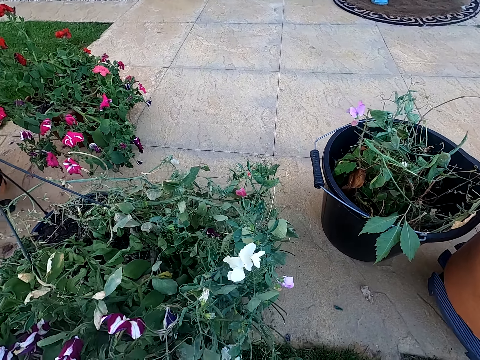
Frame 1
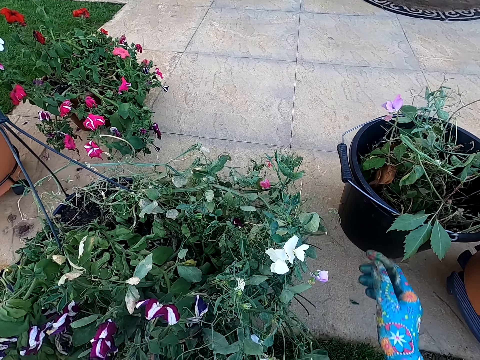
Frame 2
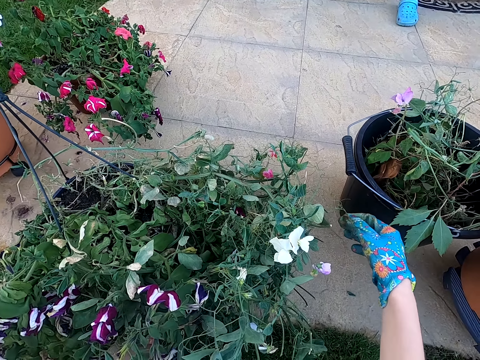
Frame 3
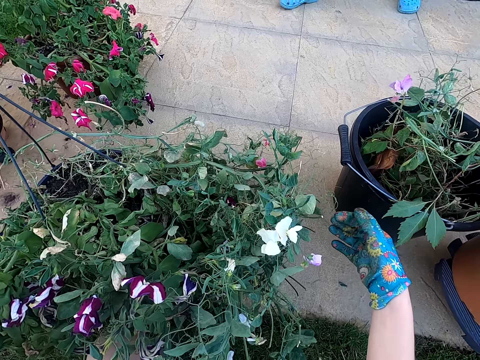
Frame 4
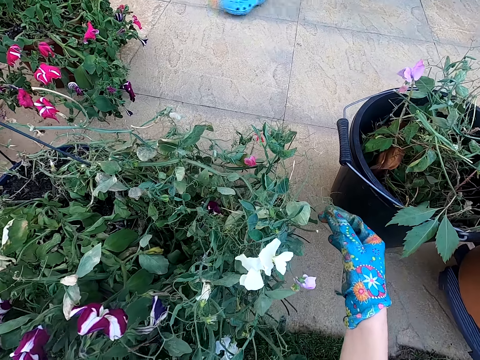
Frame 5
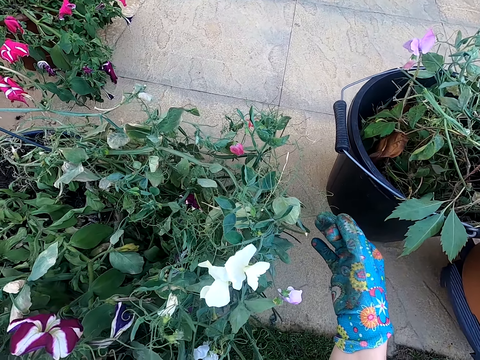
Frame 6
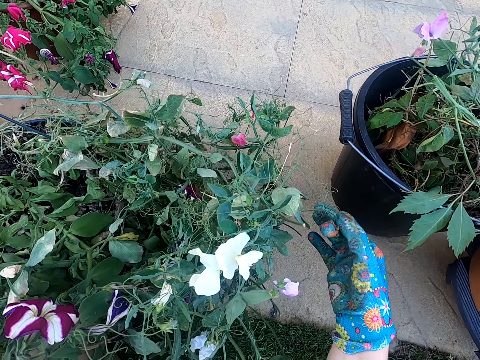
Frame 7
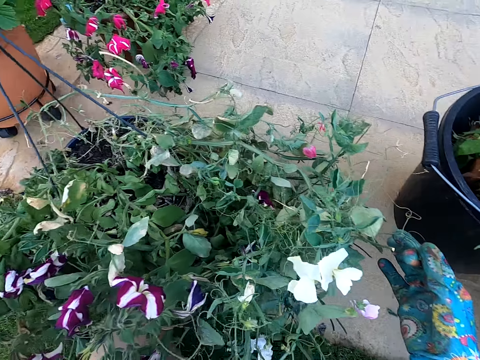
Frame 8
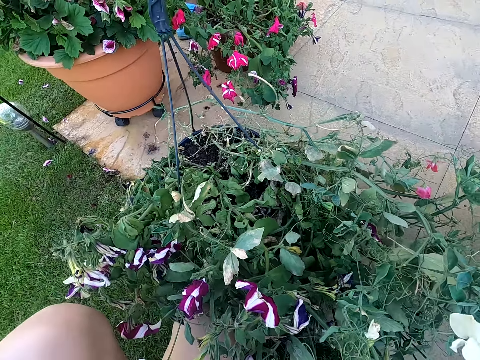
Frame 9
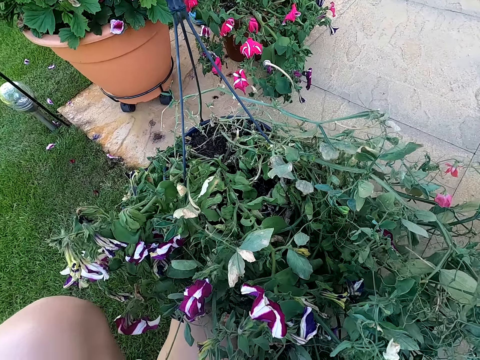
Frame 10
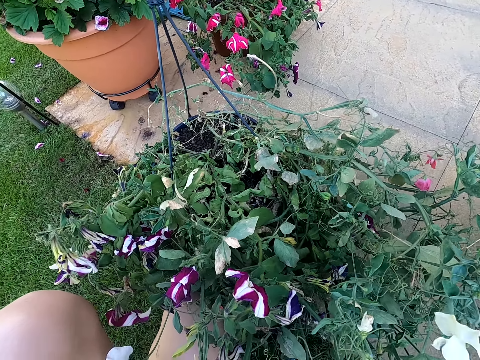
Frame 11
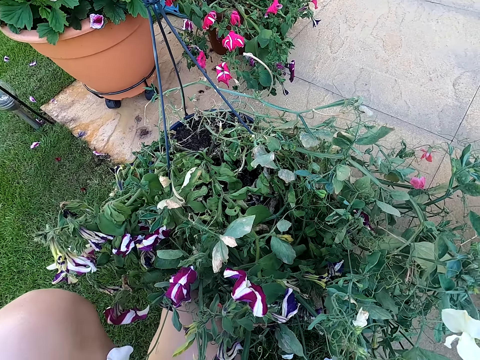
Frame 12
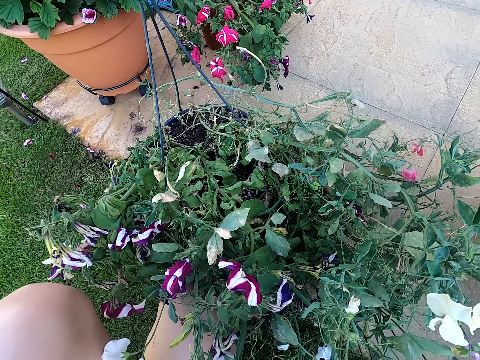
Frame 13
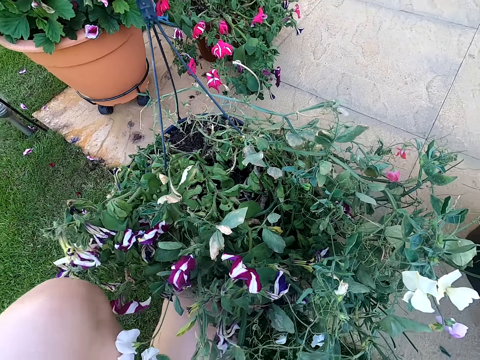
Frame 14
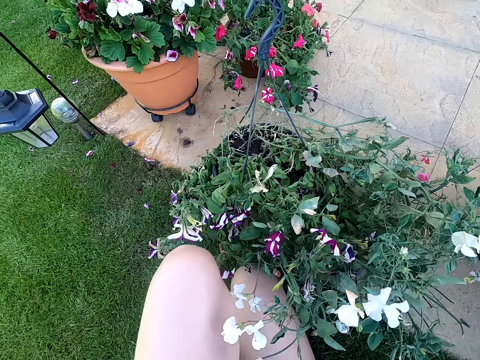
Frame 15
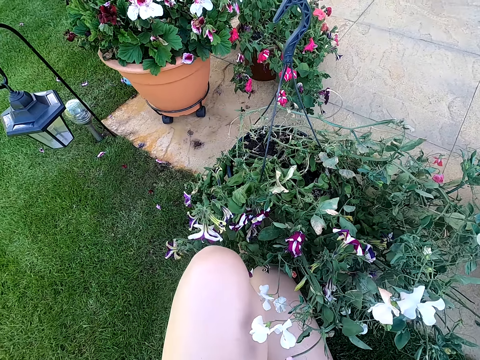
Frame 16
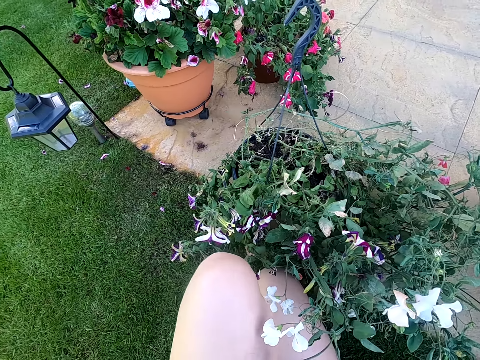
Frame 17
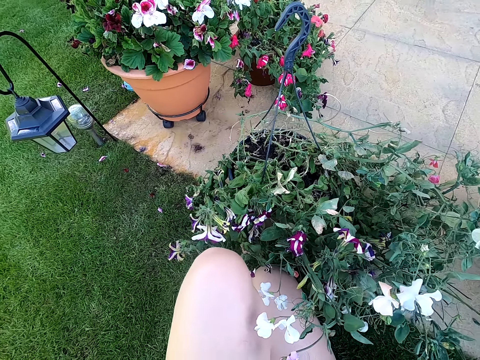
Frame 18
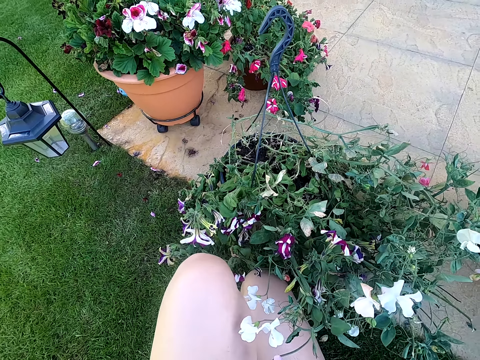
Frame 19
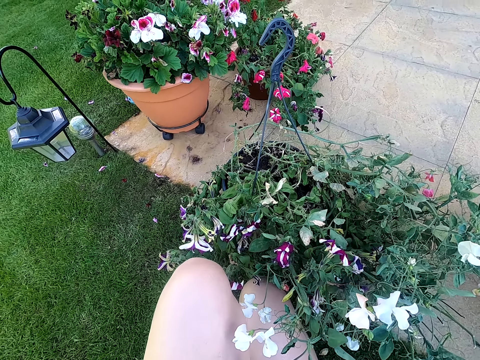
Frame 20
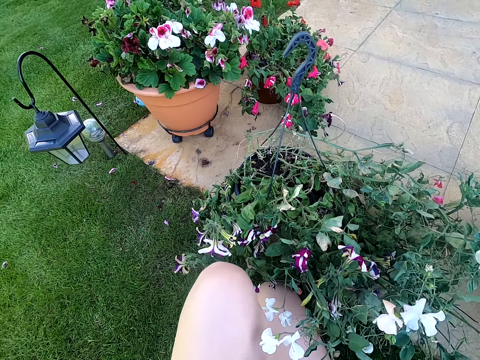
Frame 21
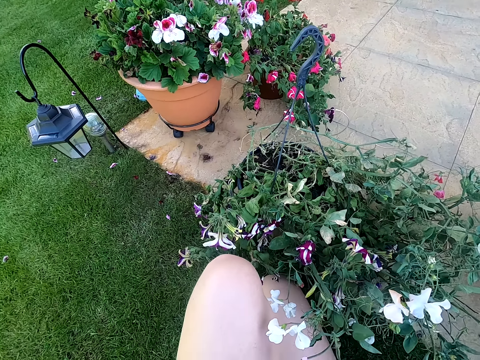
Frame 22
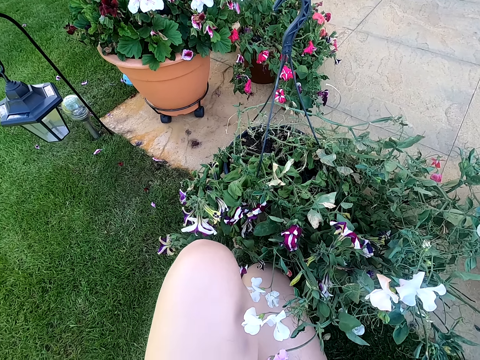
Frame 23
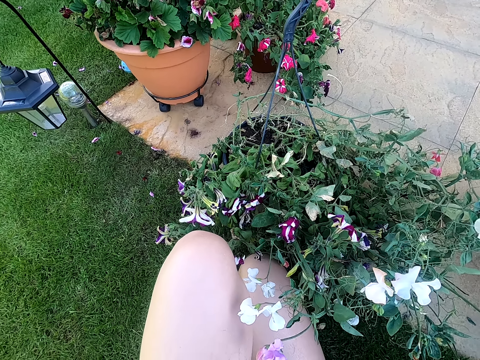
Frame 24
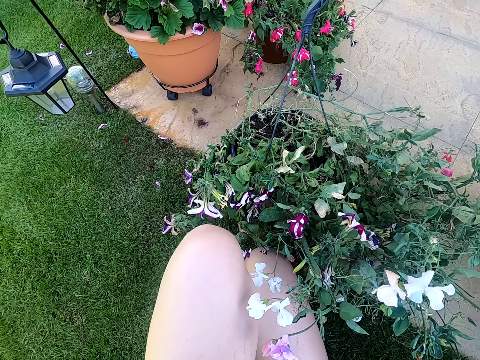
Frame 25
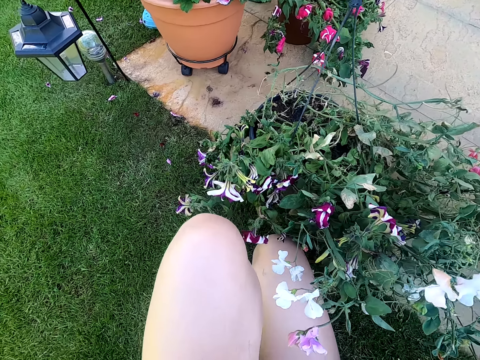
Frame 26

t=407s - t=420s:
The camera wearer holds the plant and touches a tendril on the plant. A person walks. The camera wearer converses with a woman.

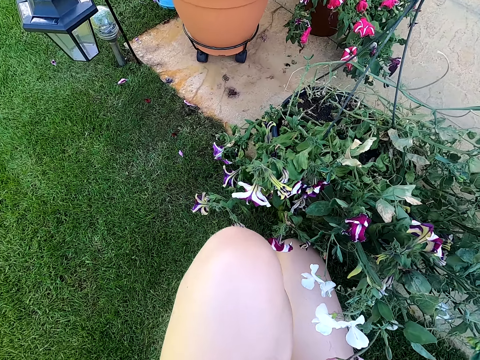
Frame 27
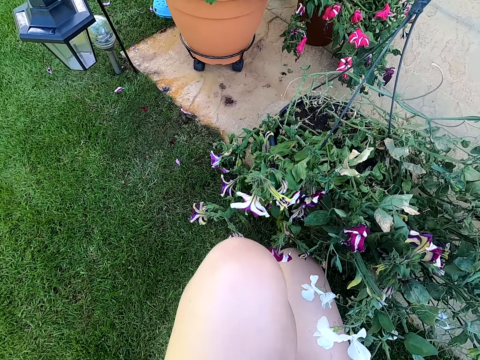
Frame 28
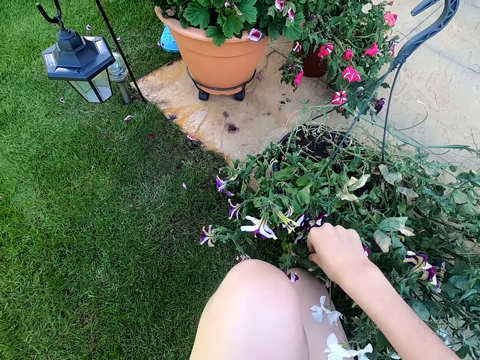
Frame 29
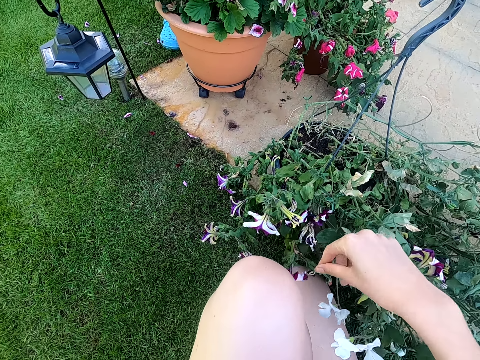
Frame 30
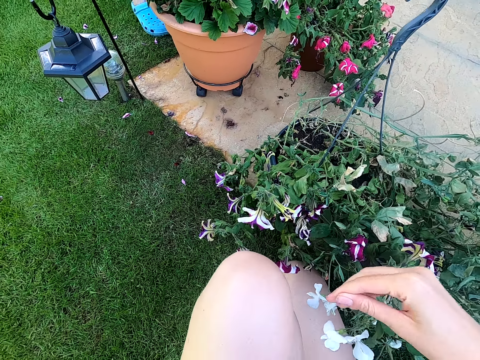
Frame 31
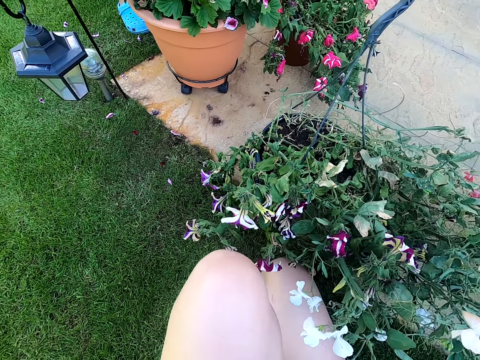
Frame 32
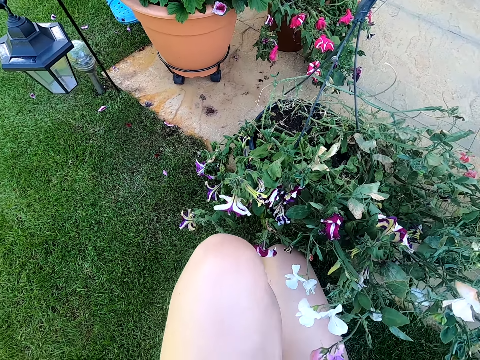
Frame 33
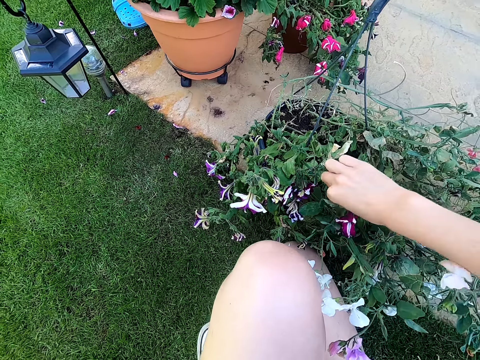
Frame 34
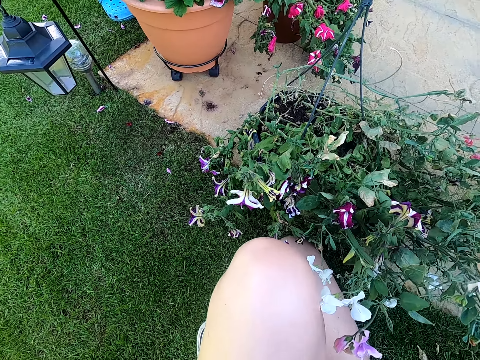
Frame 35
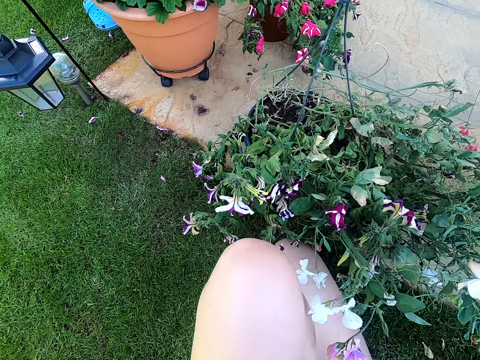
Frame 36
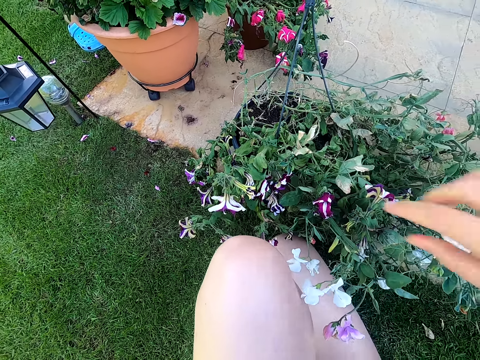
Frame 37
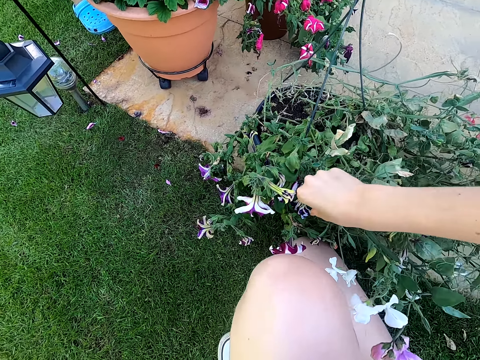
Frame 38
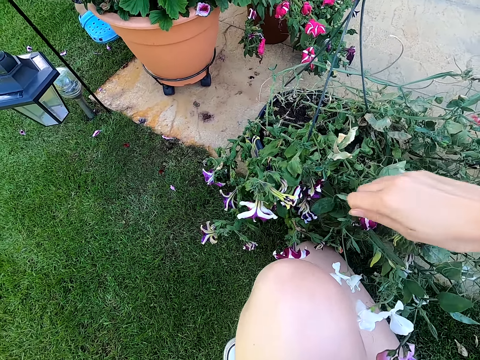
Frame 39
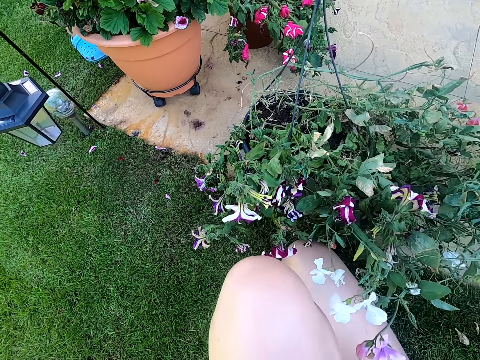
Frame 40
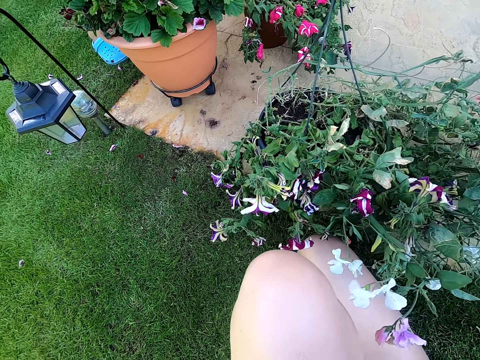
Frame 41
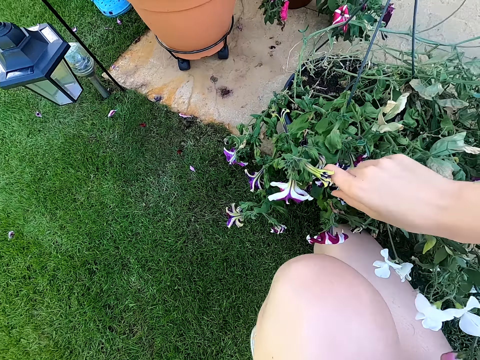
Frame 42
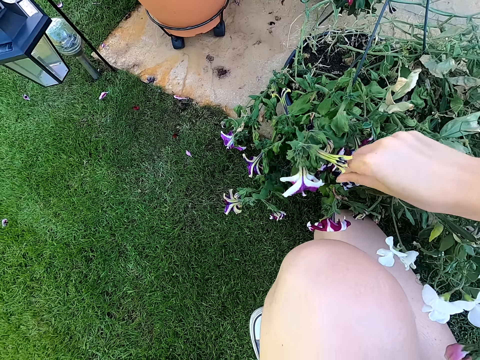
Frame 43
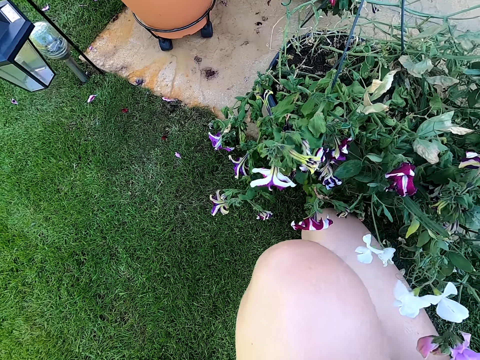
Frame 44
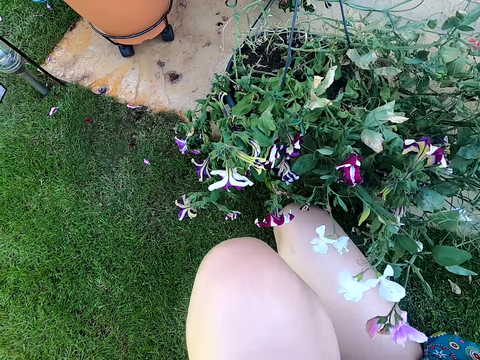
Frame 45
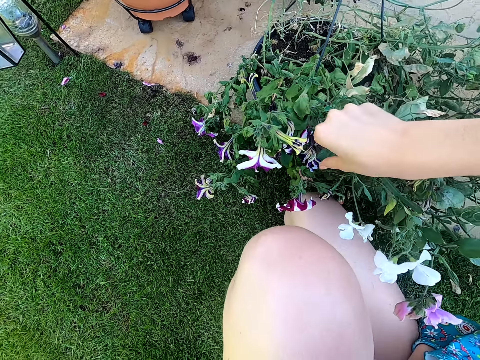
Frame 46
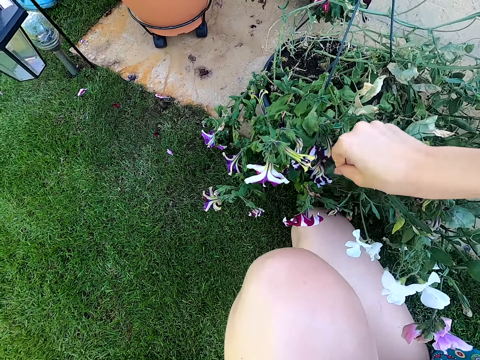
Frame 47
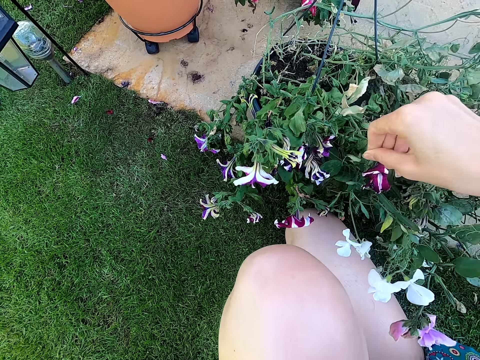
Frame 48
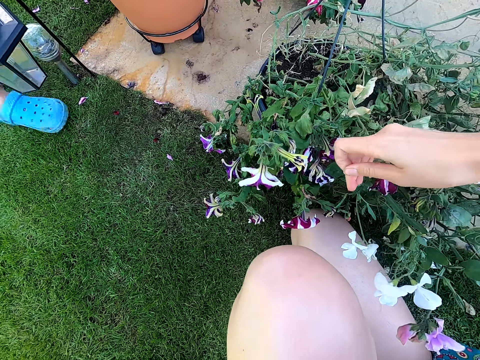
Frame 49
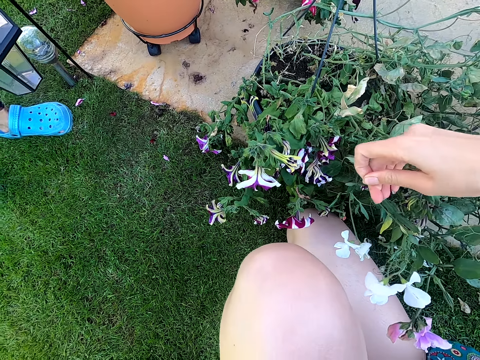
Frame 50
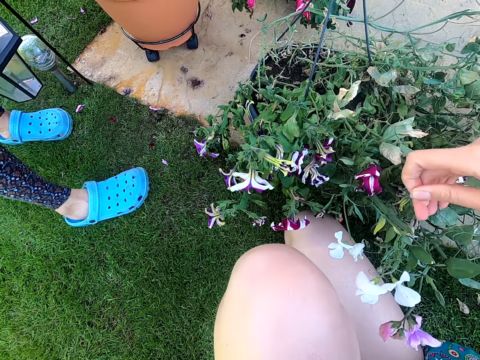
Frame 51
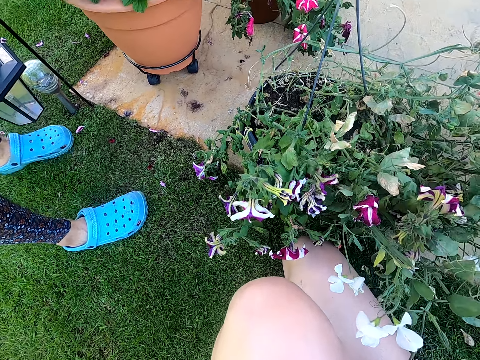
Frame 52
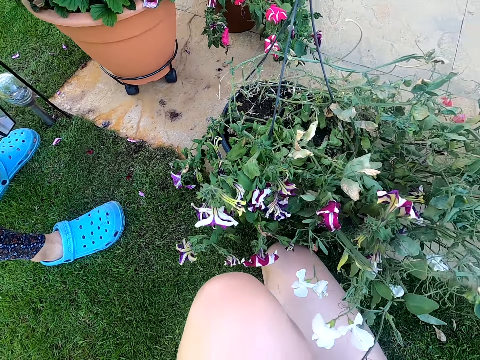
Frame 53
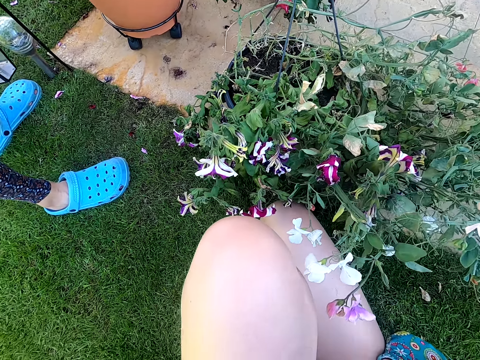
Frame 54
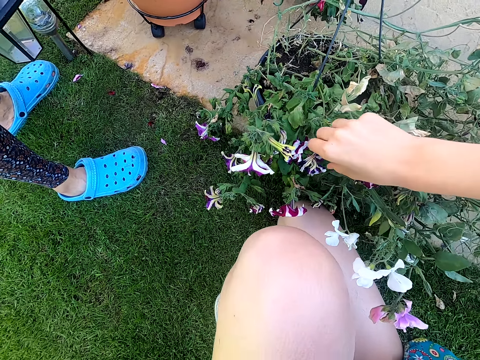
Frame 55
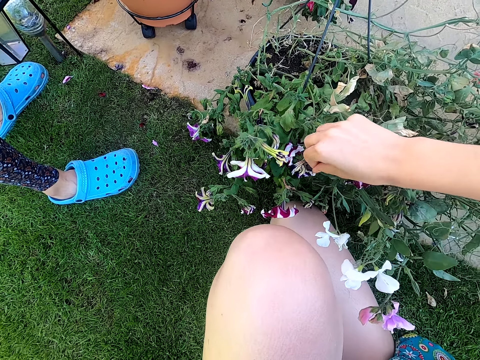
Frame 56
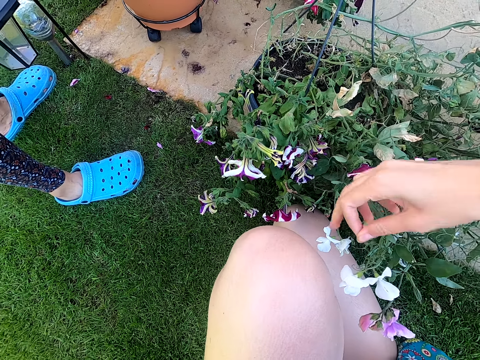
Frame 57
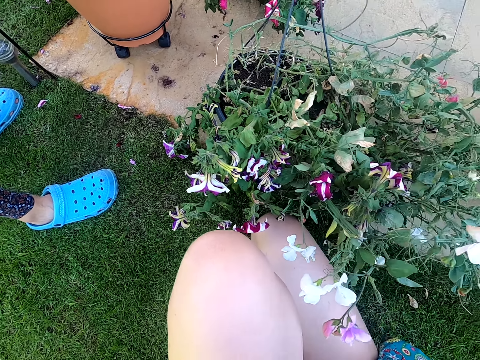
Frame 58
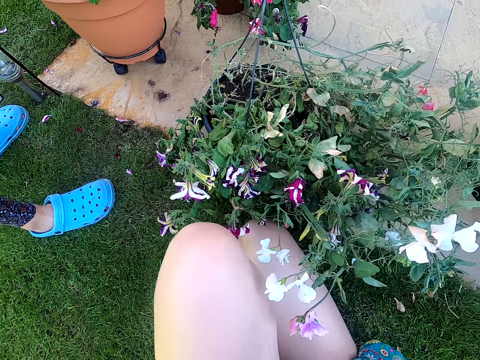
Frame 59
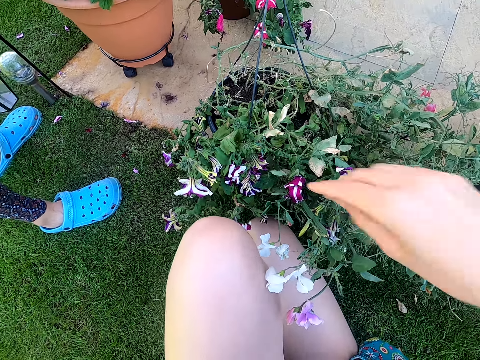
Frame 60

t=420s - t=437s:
The camera wearer removes something from the potted plant. They touch a plant. They remove something from the potted plant repeatedly. They pull something from the potted plant. A person walks. The person moves closer to the camera wearer. The camera wearer touches the plant. They remove something from the potted plant.
